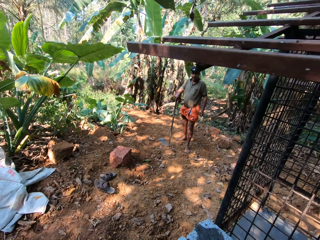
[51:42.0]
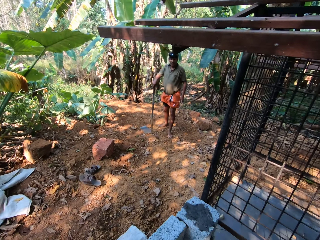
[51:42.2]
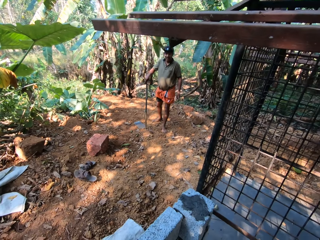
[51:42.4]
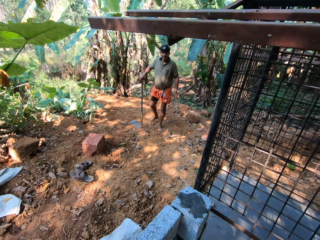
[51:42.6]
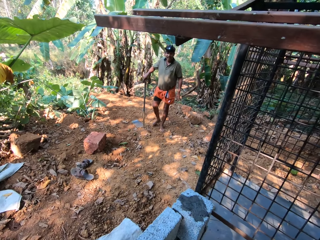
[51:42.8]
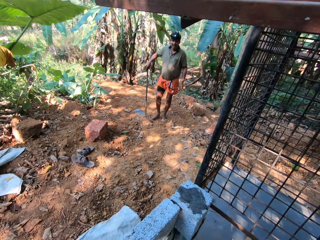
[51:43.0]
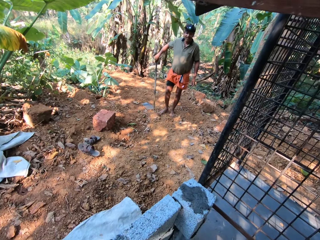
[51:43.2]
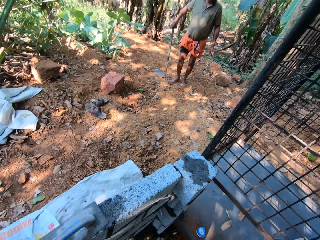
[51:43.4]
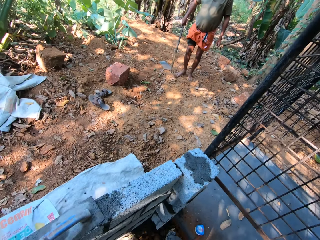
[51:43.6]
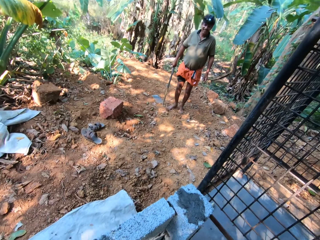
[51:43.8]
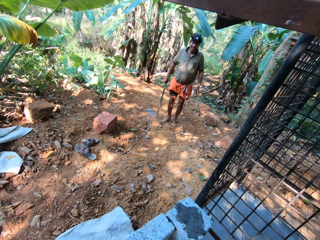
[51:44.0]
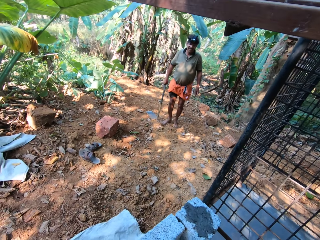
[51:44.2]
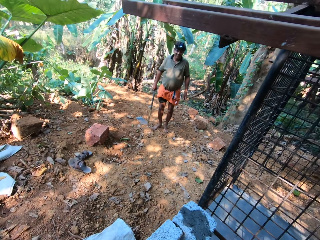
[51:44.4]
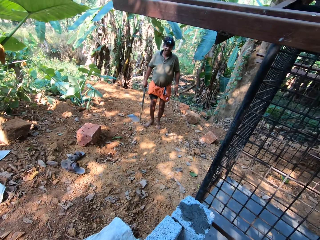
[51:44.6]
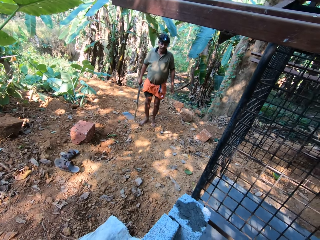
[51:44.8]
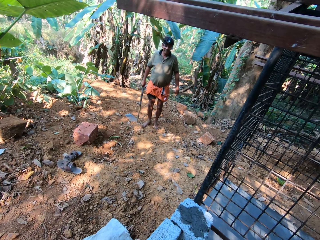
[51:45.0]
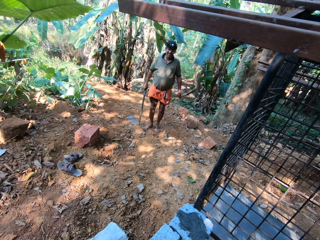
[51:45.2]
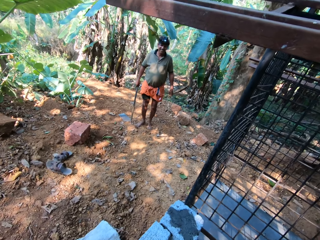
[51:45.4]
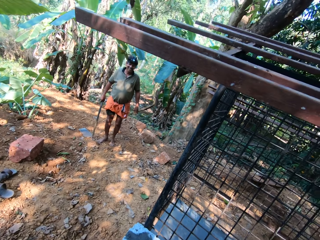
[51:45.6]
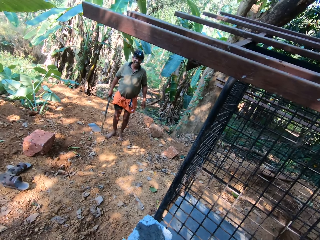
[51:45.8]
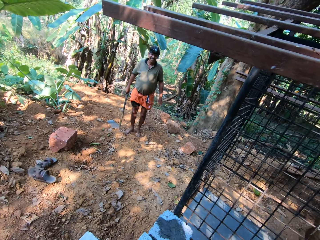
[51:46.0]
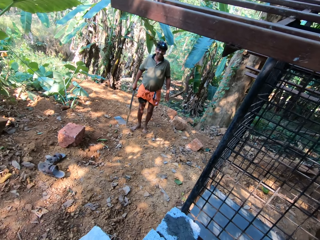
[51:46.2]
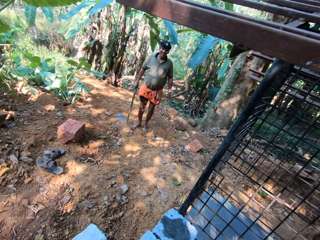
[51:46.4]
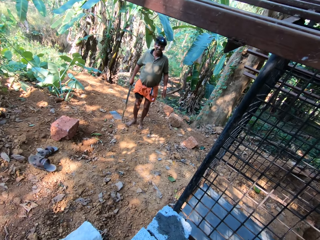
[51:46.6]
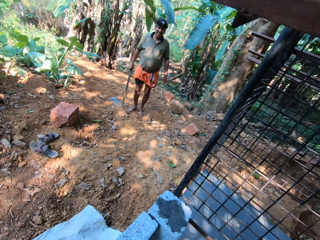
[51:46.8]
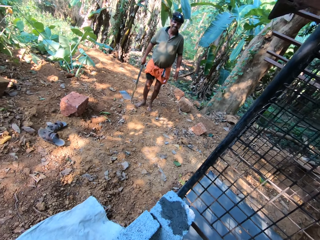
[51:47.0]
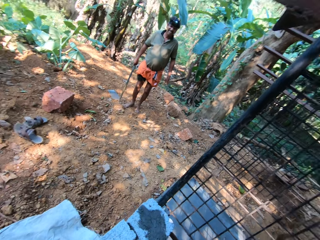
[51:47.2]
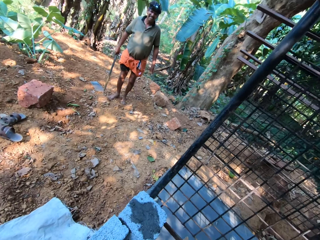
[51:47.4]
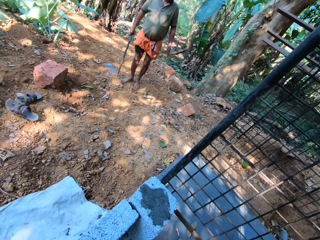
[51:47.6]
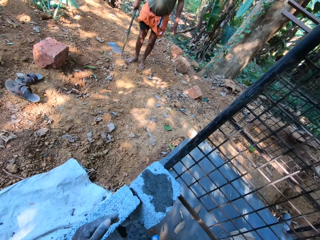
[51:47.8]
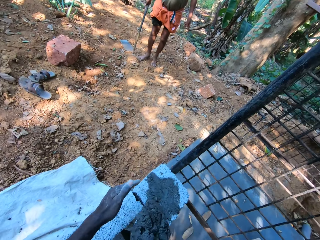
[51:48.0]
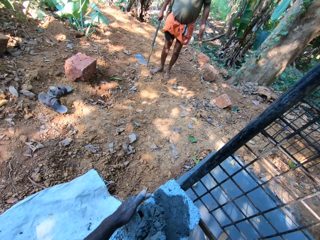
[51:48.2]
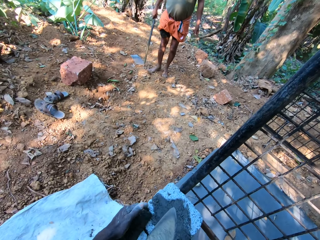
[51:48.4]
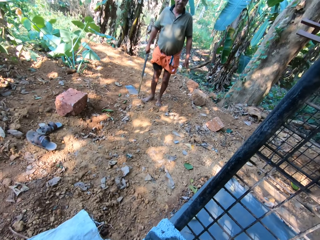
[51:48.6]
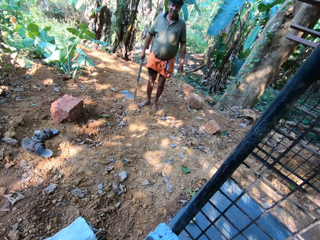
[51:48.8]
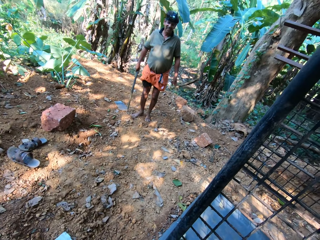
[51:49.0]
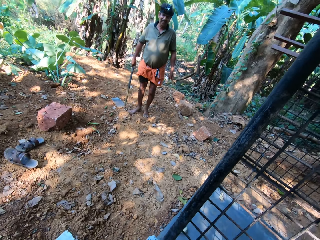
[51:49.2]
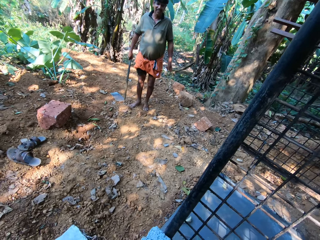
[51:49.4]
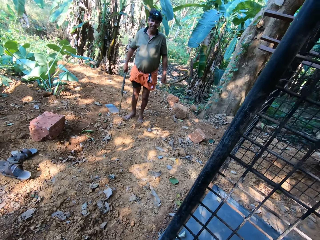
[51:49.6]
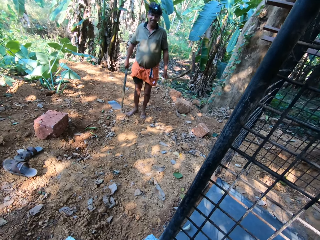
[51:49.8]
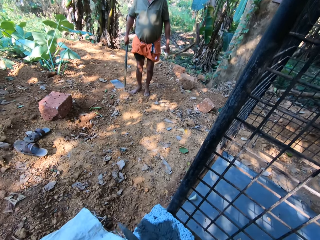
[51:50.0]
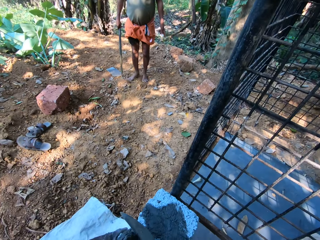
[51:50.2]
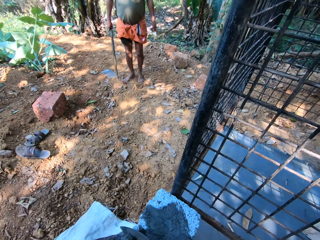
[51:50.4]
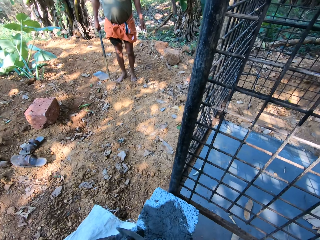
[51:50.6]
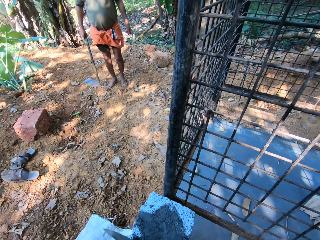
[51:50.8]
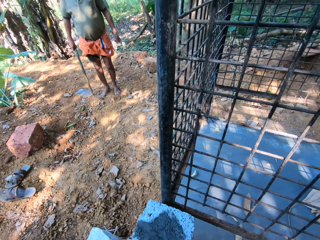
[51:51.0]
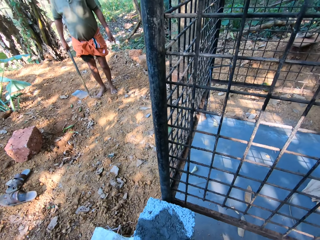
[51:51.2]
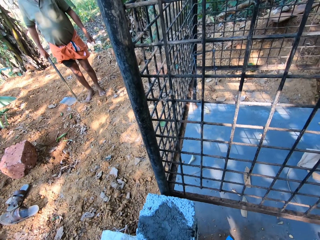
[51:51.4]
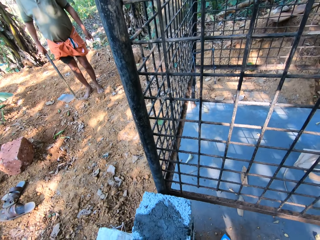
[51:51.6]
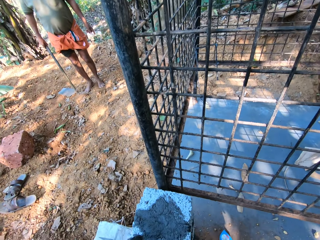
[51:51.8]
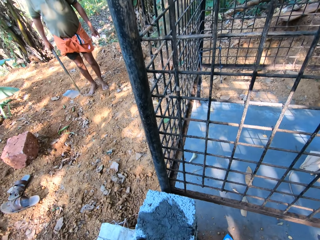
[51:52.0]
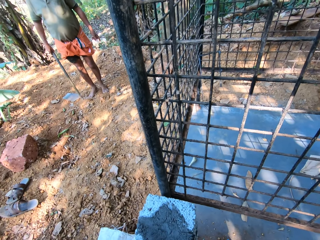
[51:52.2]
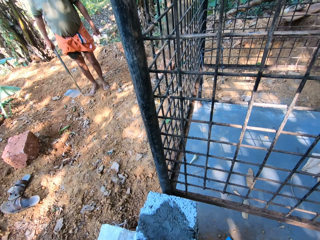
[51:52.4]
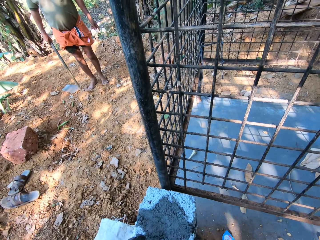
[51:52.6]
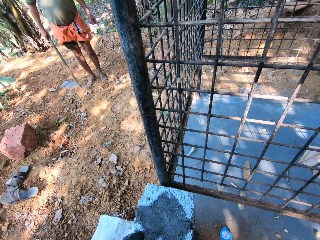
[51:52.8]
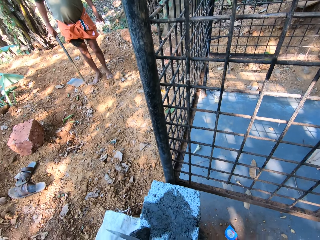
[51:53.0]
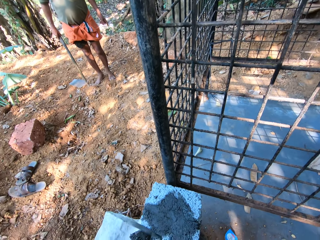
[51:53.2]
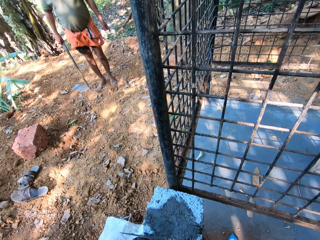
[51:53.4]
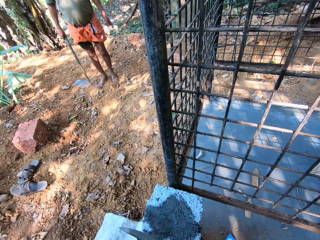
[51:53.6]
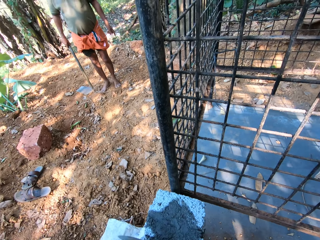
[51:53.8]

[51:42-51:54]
The camera wearer interacts with a man. He applies the cementing materials in the spaces between the concrete blocks with the hand trowel in his right hand and his left hand, and the wood float.

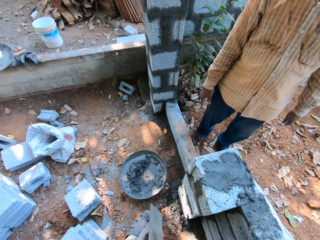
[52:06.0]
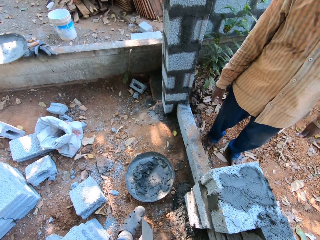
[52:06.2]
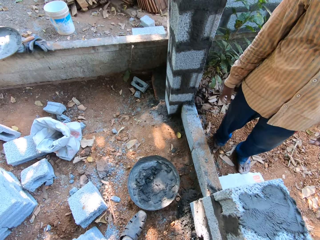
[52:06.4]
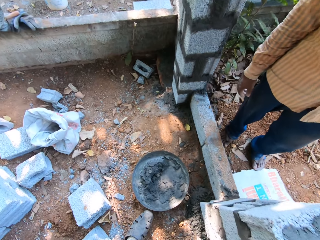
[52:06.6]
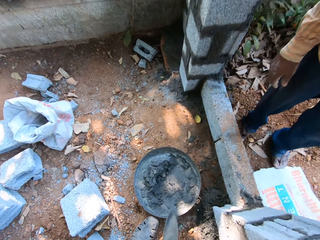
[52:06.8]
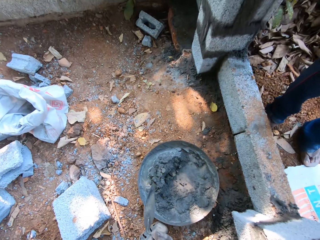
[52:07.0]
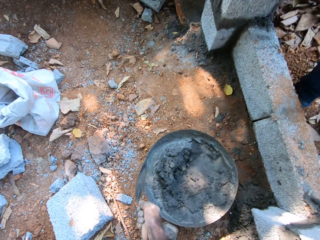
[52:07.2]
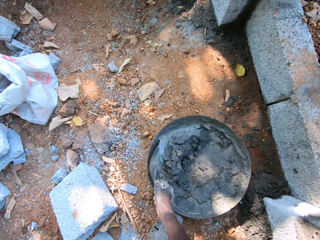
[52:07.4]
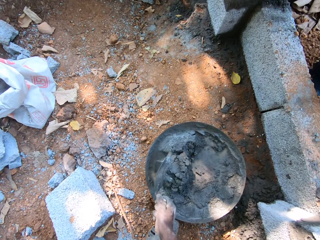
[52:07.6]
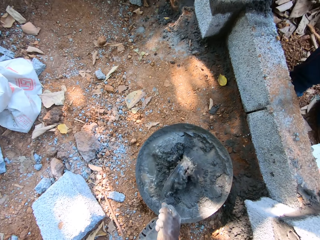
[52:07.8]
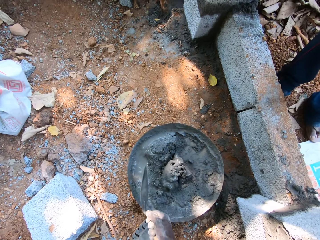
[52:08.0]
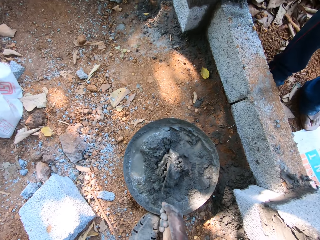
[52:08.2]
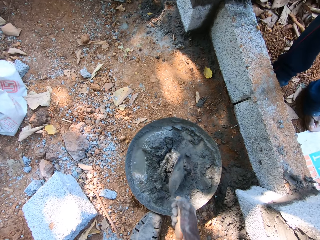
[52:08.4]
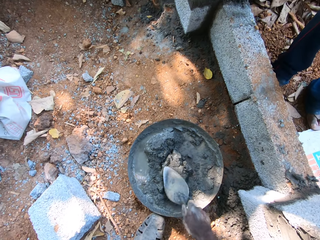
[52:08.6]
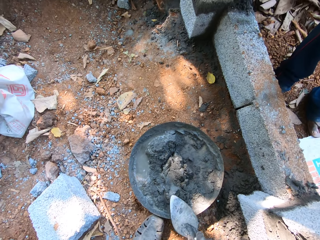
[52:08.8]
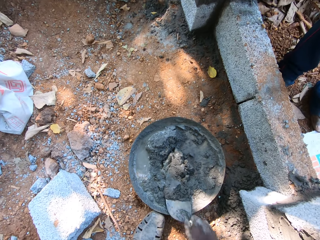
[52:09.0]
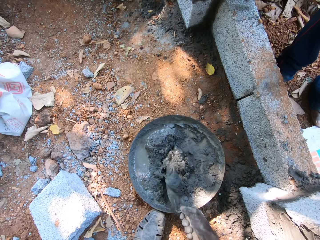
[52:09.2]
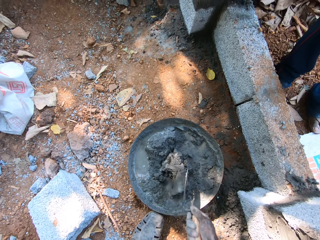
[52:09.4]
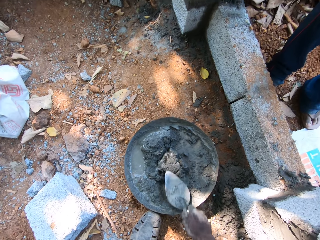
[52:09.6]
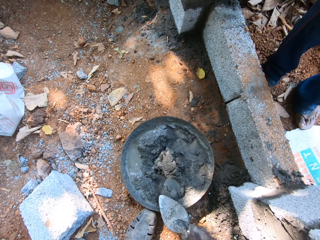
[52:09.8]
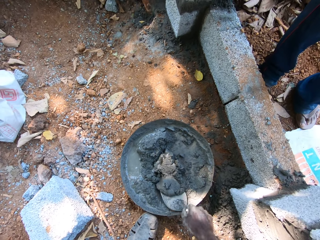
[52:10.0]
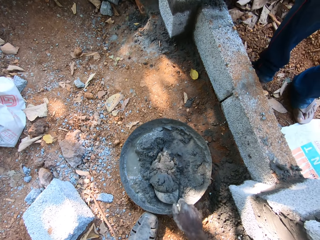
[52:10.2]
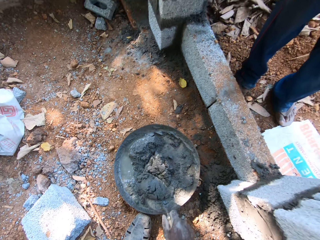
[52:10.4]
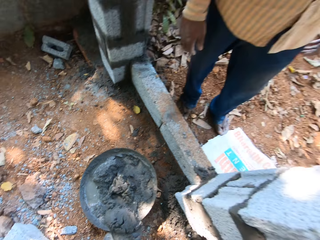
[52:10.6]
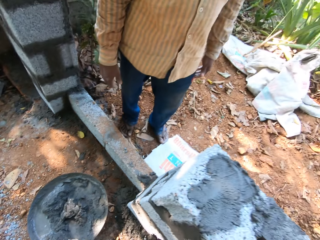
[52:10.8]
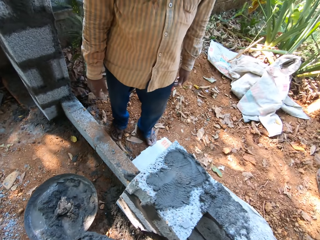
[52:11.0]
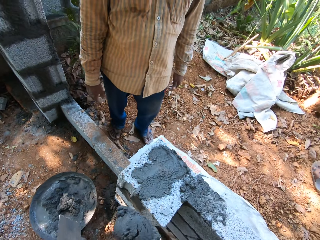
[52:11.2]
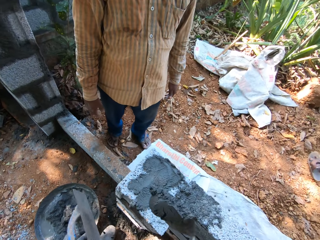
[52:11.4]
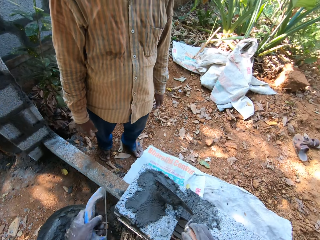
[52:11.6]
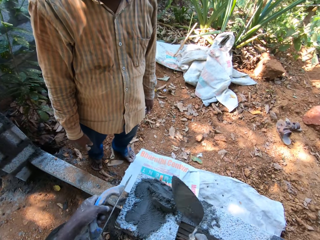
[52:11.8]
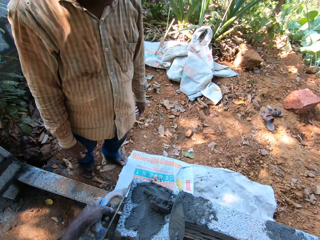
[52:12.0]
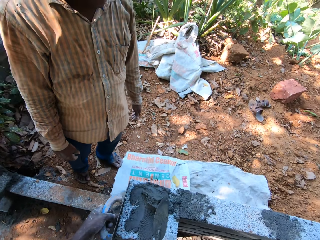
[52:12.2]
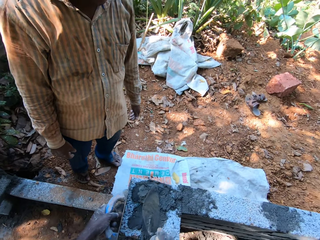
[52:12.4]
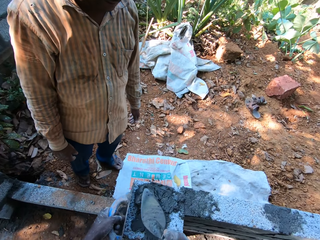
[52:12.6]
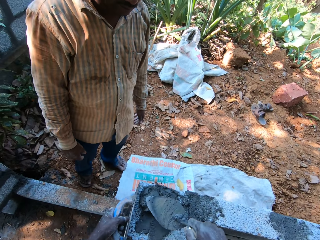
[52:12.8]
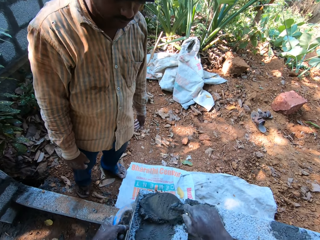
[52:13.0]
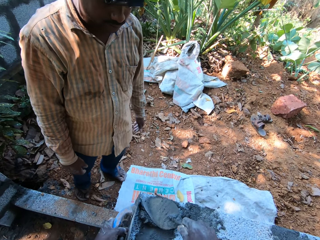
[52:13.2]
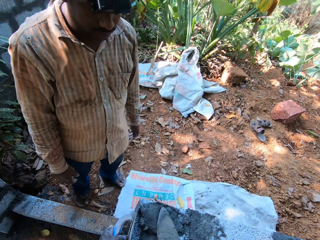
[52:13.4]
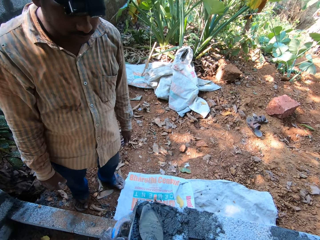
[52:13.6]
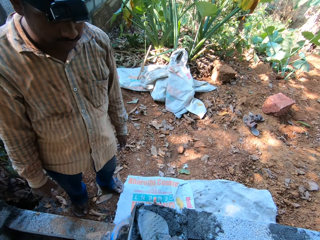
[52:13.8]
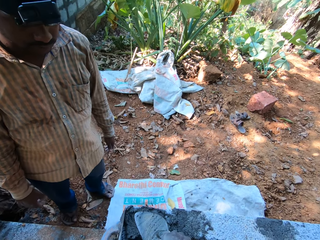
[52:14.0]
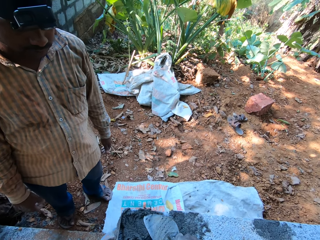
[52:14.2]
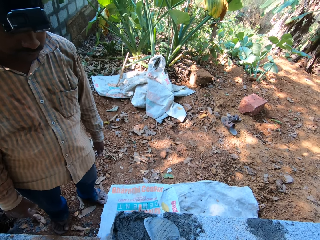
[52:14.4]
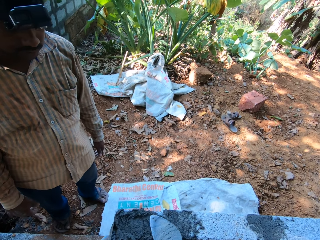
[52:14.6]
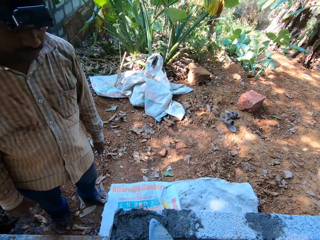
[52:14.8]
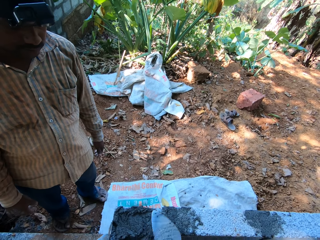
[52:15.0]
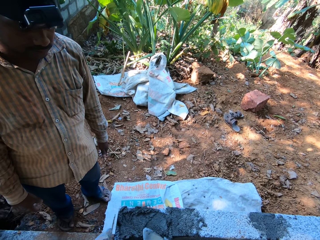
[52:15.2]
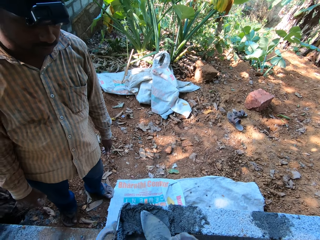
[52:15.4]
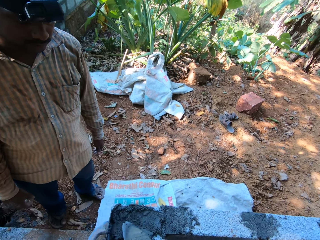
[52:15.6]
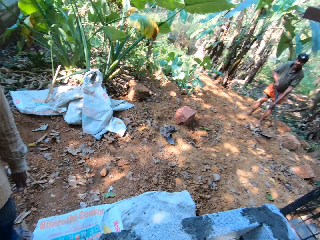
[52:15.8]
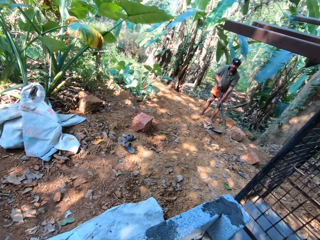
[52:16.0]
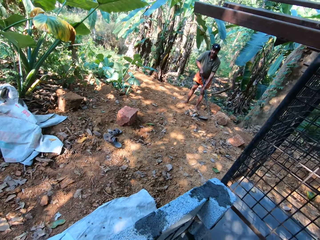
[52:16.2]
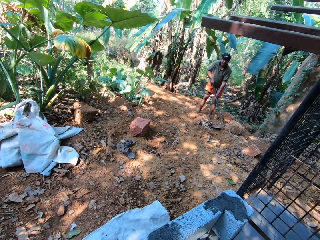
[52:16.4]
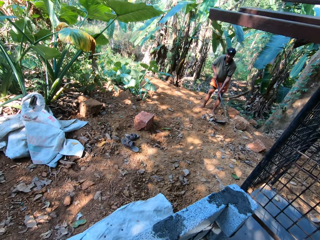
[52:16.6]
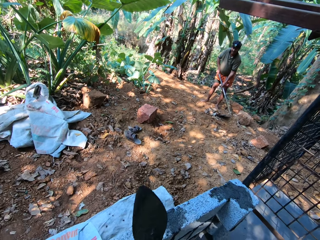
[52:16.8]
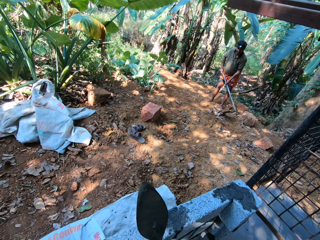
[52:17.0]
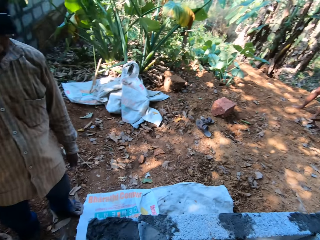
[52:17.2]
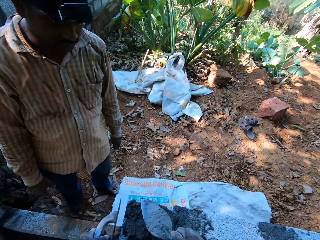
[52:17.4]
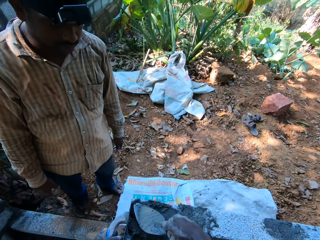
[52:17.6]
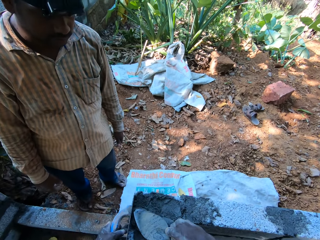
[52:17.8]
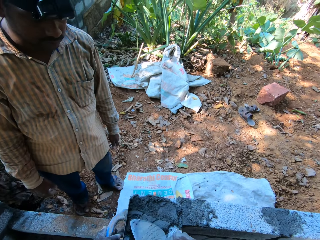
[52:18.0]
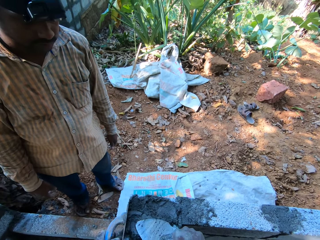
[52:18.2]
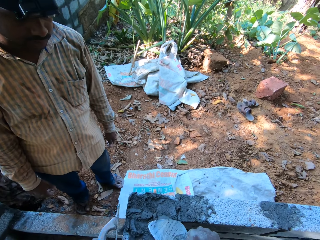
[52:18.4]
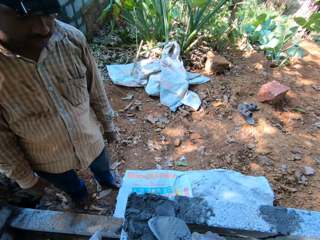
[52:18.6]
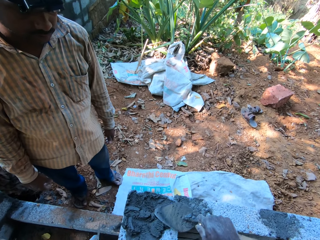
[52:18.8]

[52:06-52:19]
The camera wearer mixes the cementing materials in the headpan with the hand trowel in his right hand. He takes some cementing materials from the headpan with the hand trowel in his right hand. He applies the cementing materials on the concrete block with the hand trowel in his right hand and the wood float. He places the float on the concrete block with his left hand. He rubs the cementing material on the concrete block with the hand trowel in his right hand. The man picks the shovel from the ground with both hands. The camera wearer places the float on the concrete block with his left hand. He rubs the cementing material on the concrete block with the hand trowel in his right hand.
